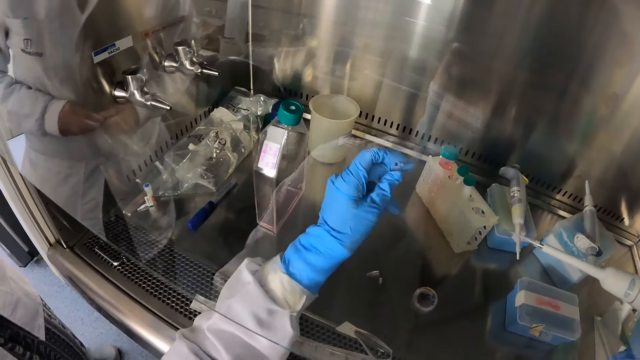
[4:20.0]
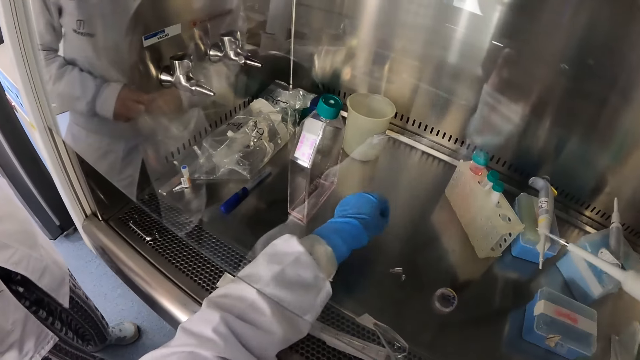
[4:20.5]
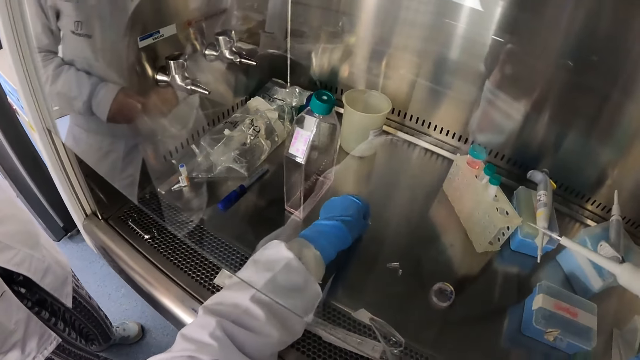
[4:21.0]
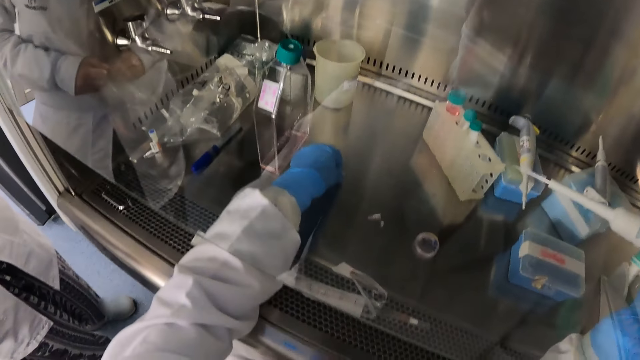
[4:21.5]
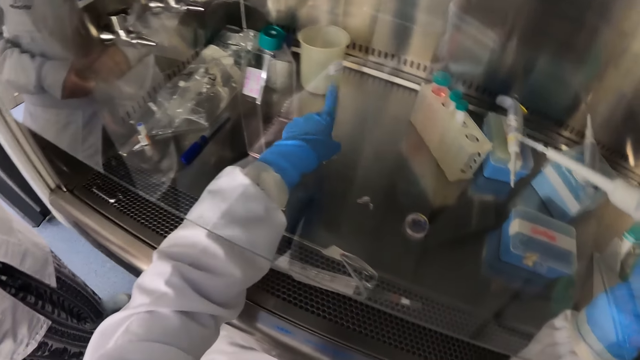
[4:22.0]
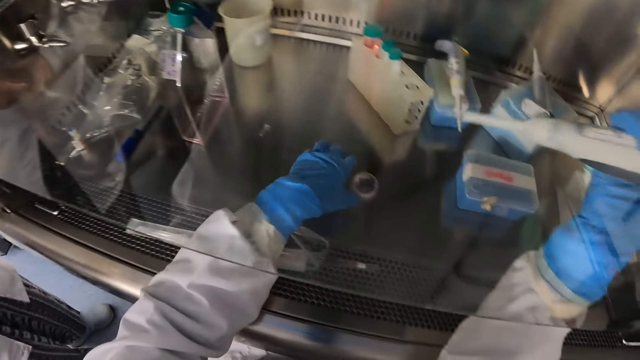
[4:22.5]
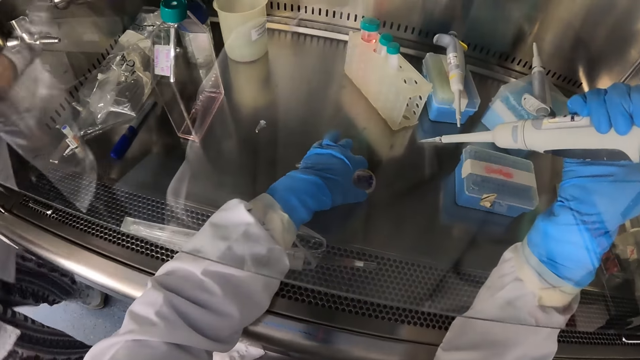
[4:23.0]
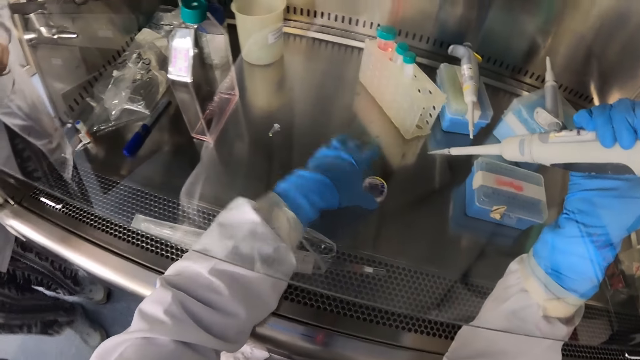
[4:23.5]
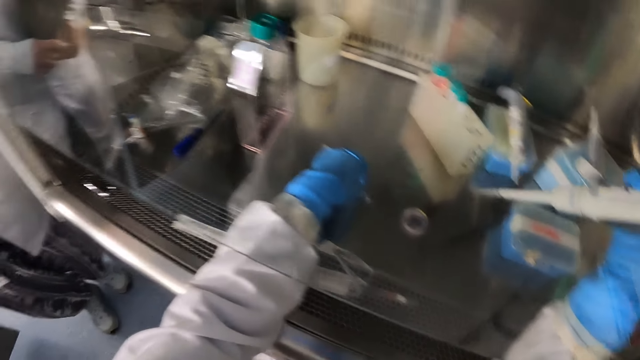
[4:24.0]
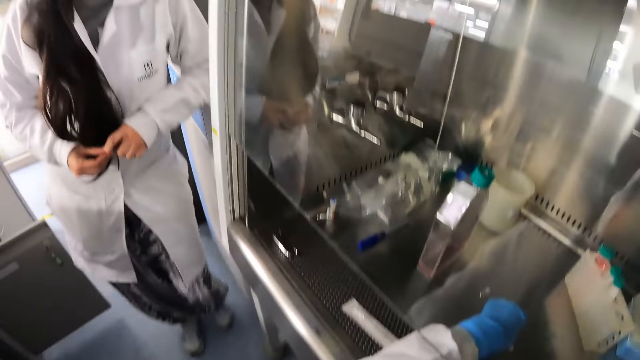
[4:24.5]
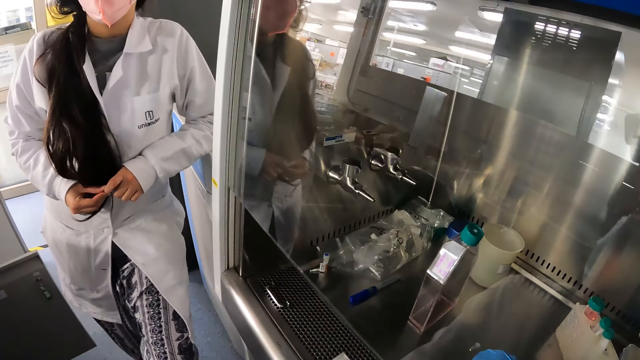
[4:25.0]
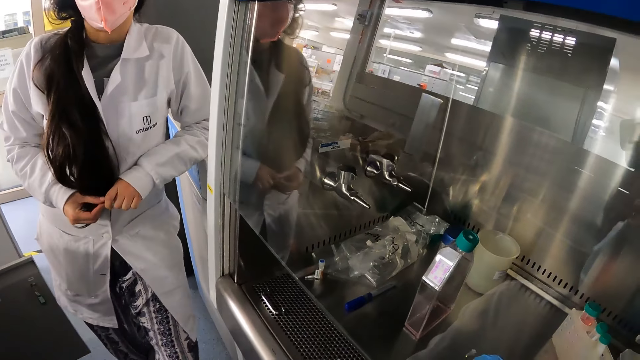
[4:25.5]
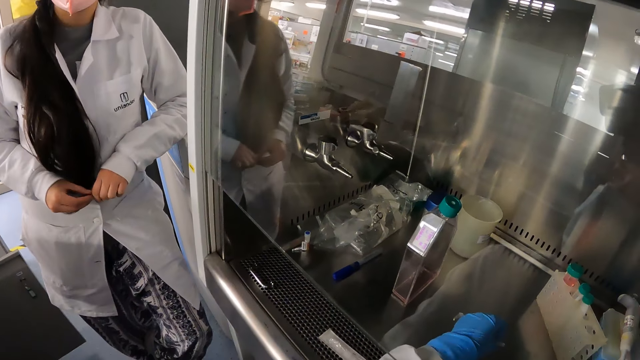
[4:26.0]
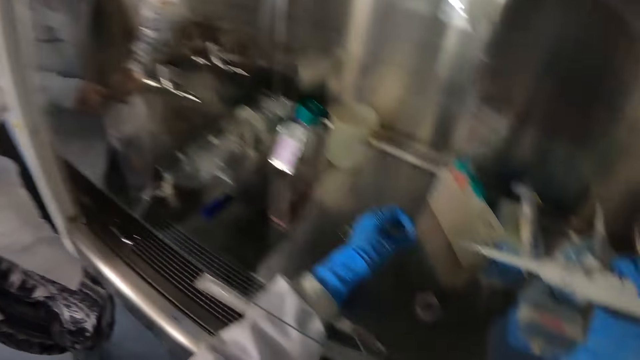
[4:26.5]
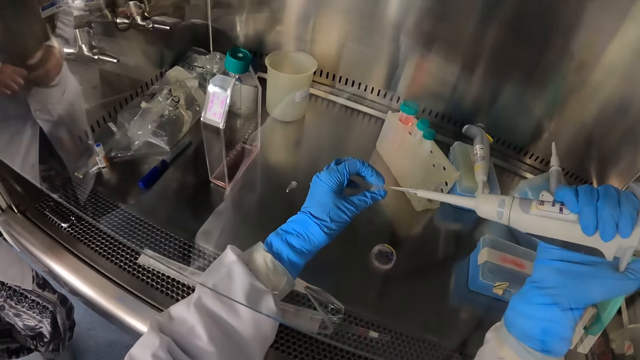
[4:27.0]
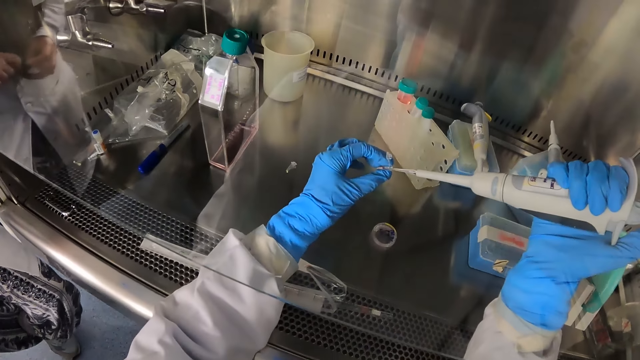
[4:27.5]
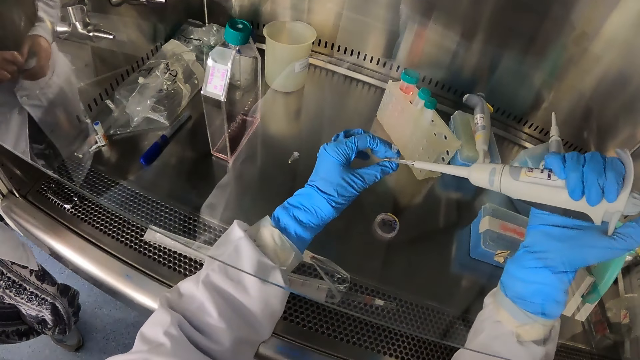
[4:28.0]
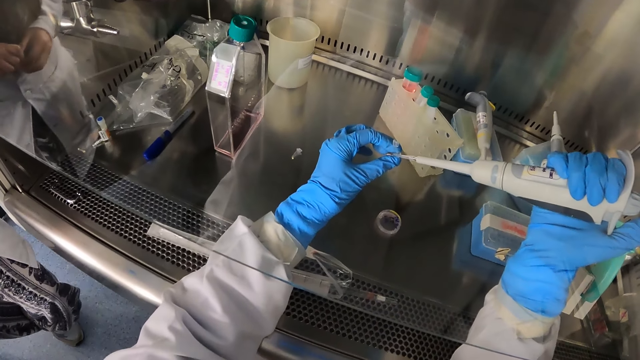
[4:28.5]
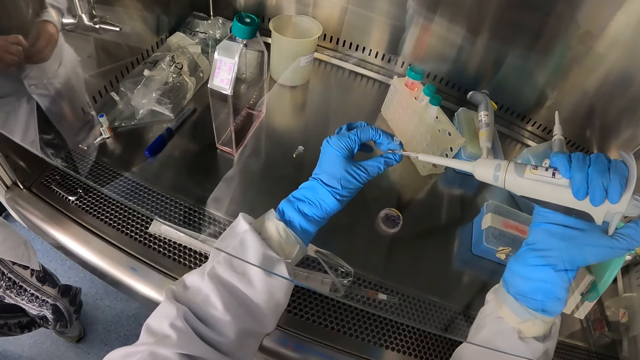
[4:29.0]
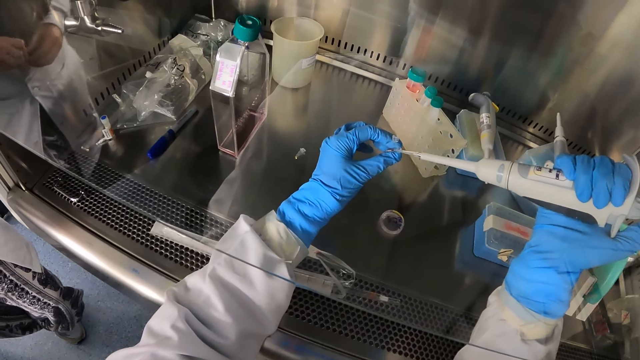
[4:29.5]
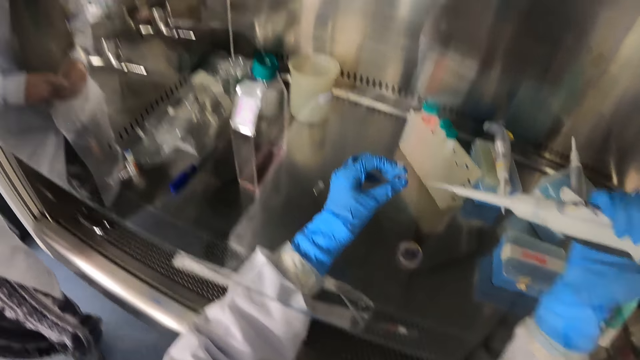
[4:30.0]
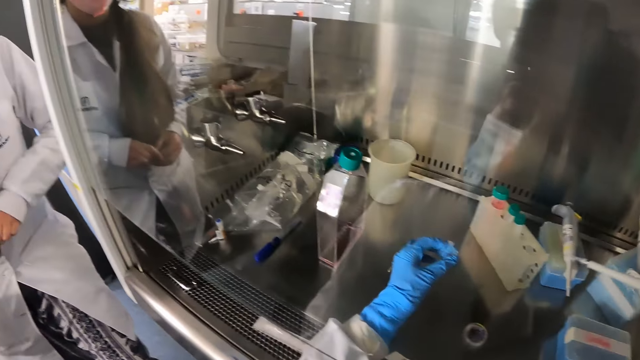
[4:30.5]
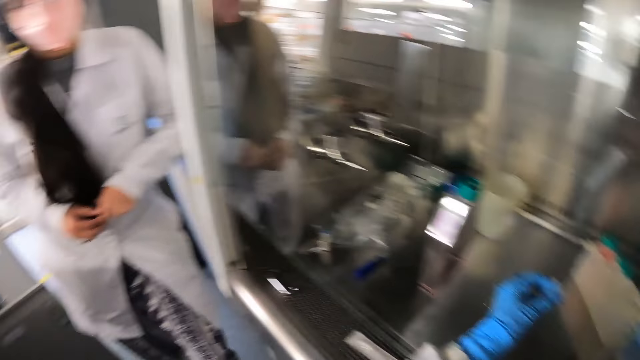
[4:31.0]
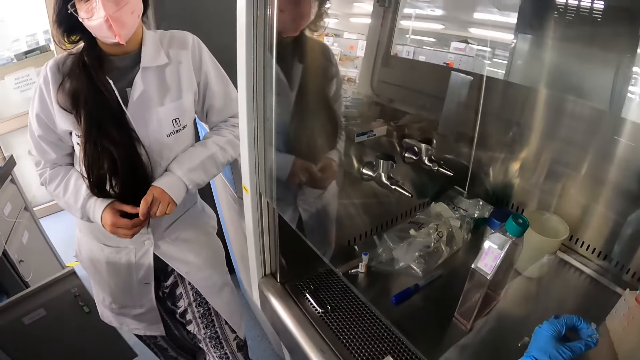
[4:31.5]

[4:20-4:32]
The camera wearer drops the sample collector on the tray with his gloved left hand. He puts paper on the table. He touches the petri dish on the tray with his gloved left hand. He picks up the sample collector from the tray with his gloved left hand. He interacts with the woman. He picks a specimen with a thermometer. He dips the micro pipette in the sample collector with his gloved right hand.

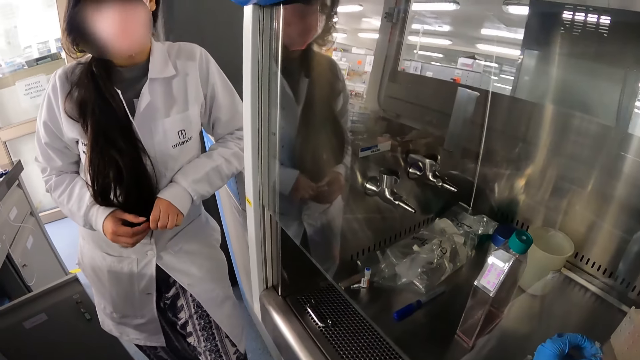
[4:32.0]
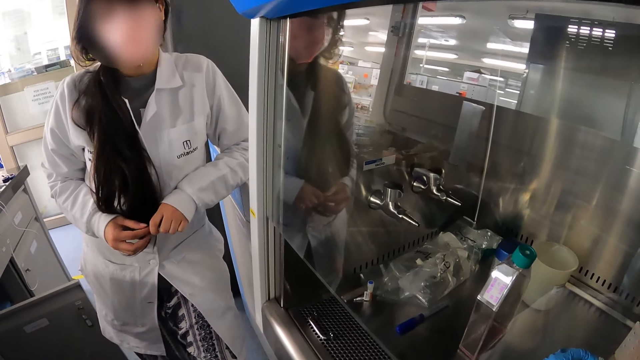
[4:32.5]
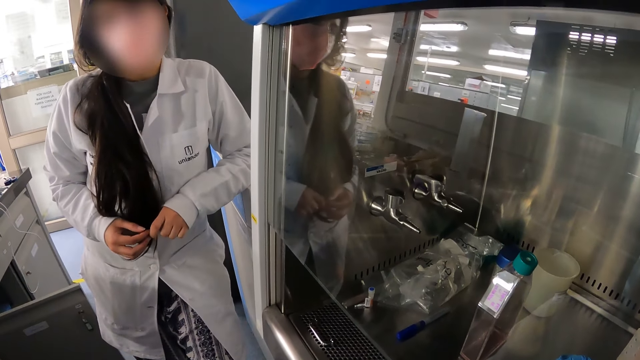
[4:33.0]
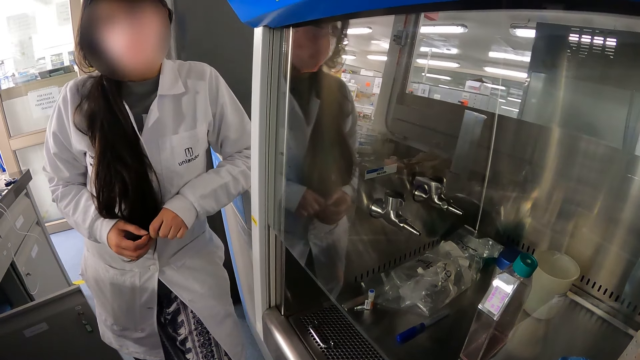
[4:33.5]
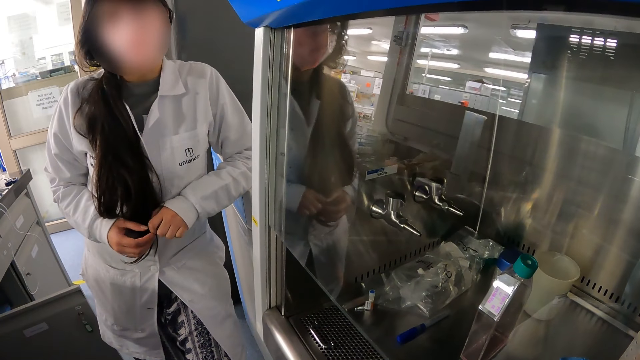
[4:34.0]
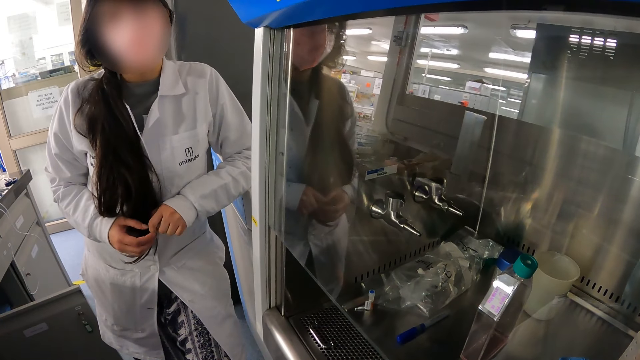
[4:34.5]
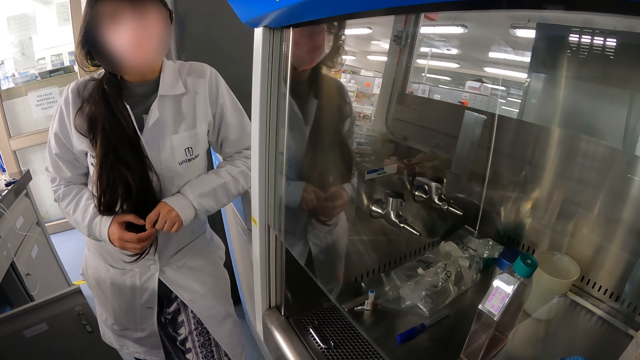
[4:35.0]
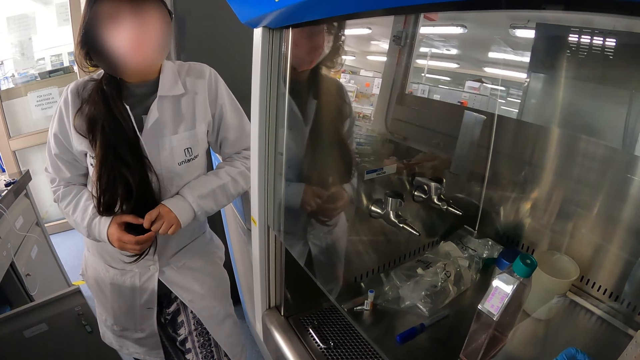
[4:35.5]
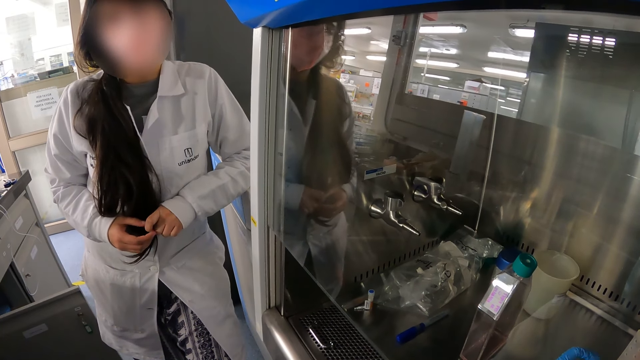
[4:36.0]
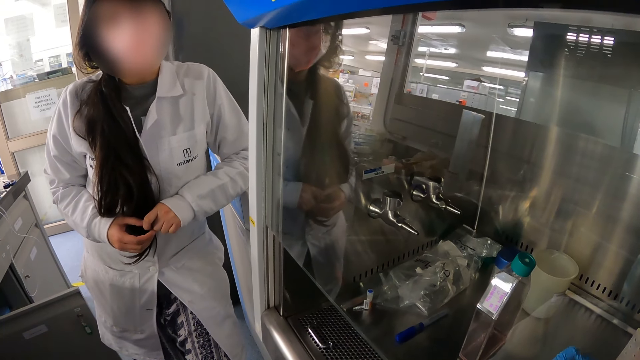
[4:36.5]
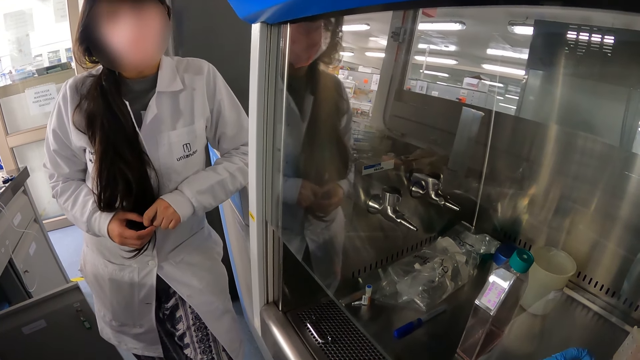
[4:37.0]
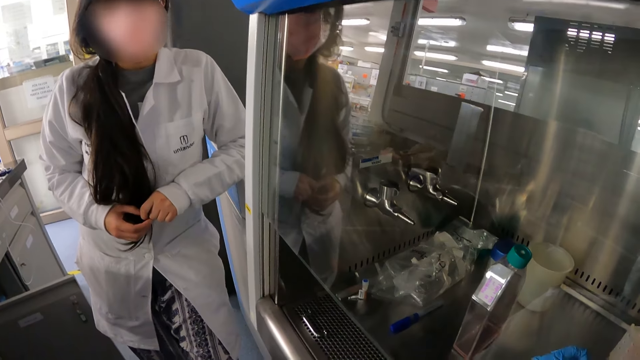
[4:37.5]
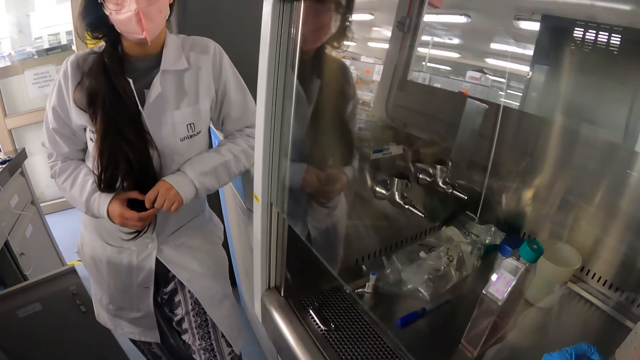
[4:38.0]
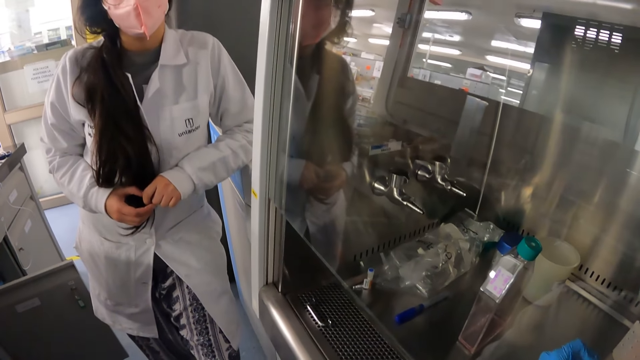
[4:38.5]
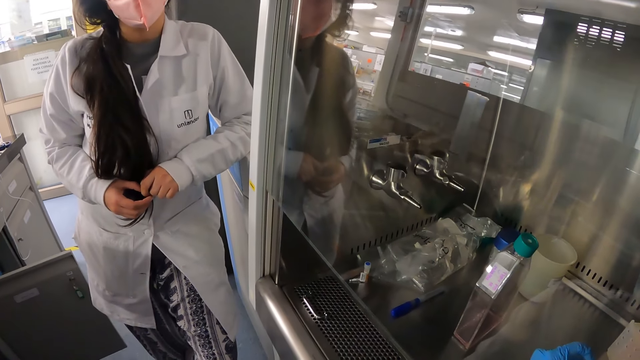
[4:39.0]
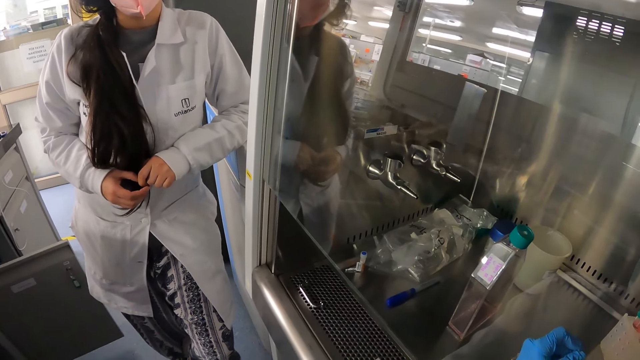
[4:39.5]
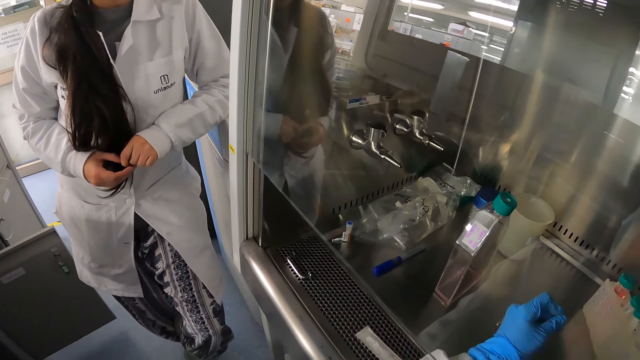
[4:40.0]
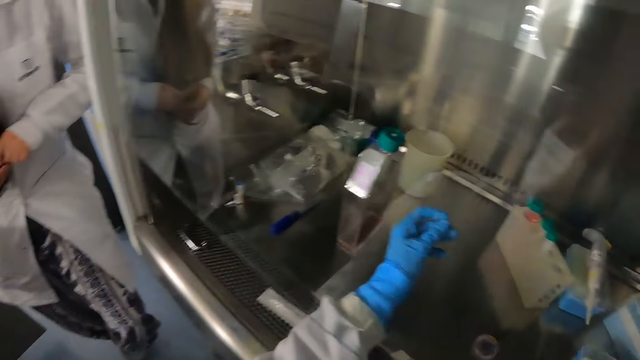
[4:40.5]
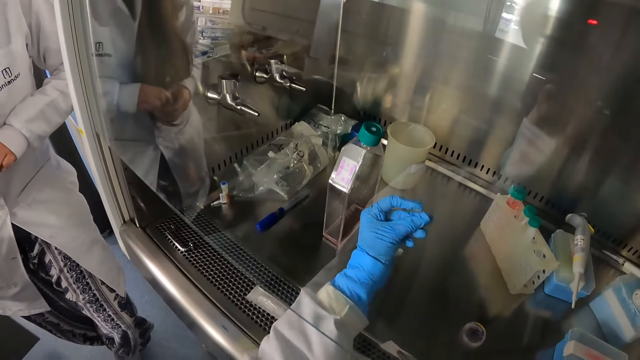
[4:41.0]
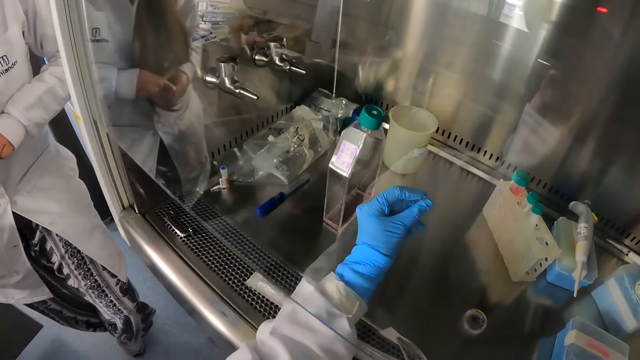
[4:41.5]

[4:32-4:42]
The camera wearer closes the sample collector with his gloved left hand.
